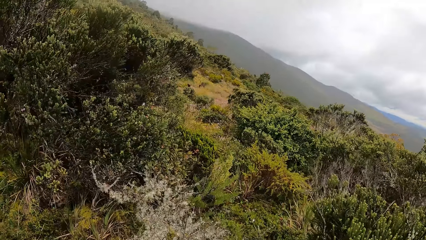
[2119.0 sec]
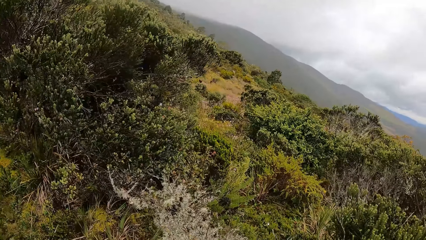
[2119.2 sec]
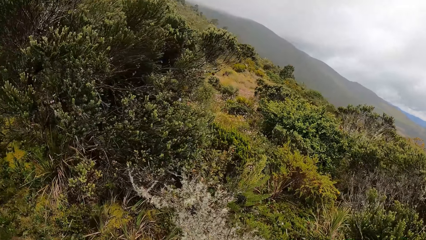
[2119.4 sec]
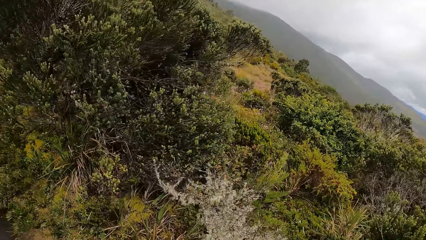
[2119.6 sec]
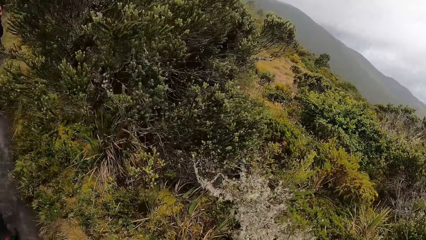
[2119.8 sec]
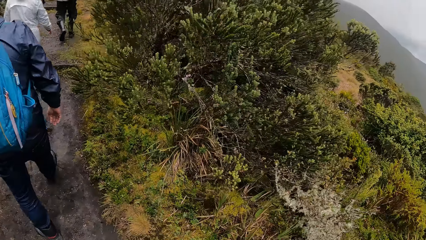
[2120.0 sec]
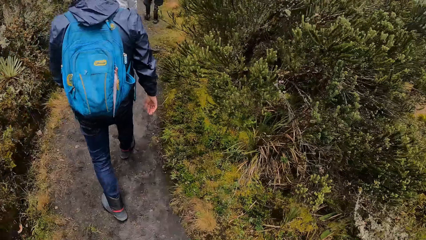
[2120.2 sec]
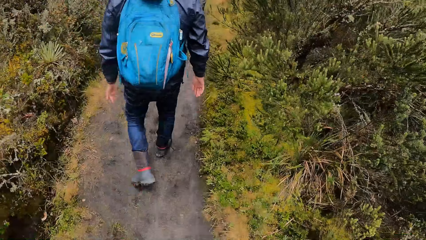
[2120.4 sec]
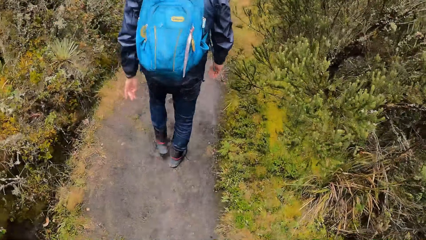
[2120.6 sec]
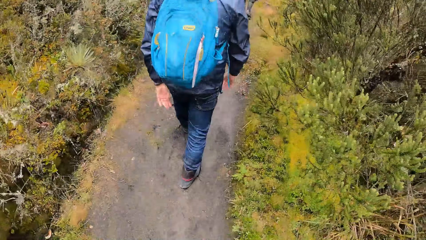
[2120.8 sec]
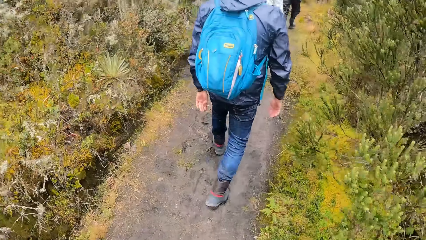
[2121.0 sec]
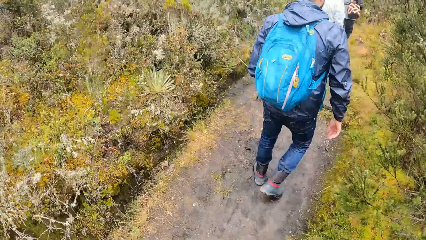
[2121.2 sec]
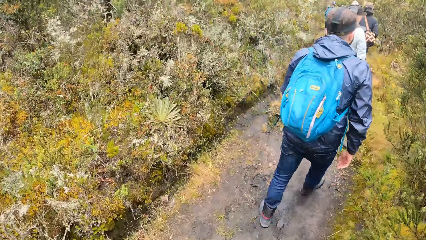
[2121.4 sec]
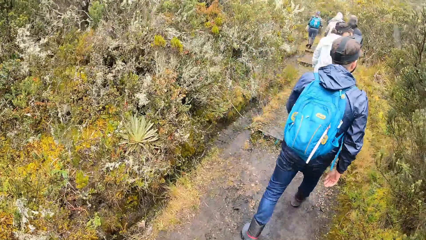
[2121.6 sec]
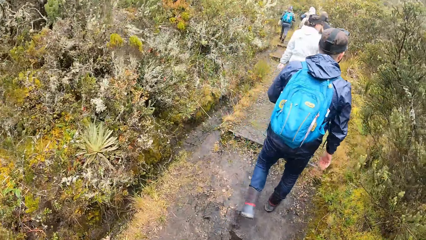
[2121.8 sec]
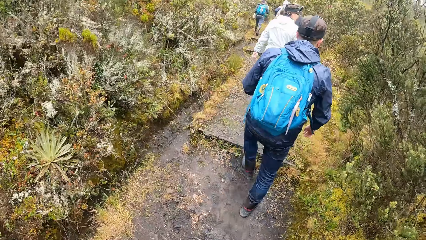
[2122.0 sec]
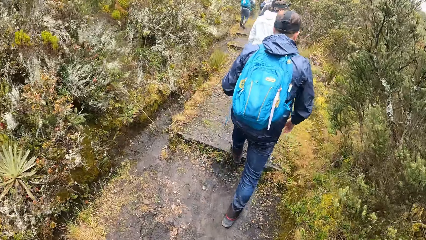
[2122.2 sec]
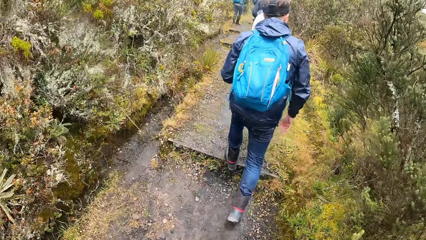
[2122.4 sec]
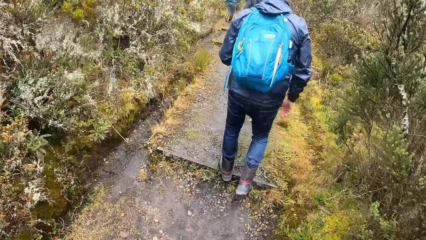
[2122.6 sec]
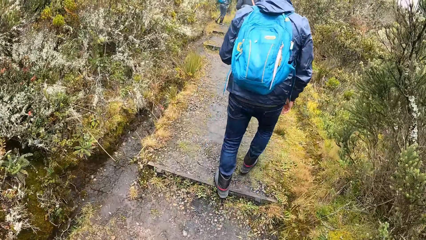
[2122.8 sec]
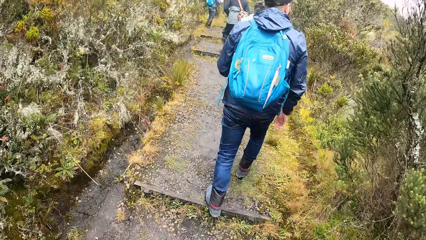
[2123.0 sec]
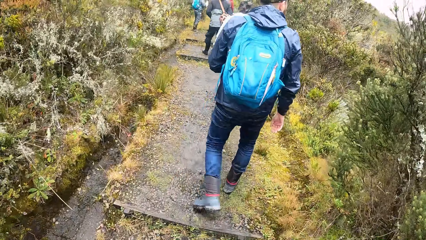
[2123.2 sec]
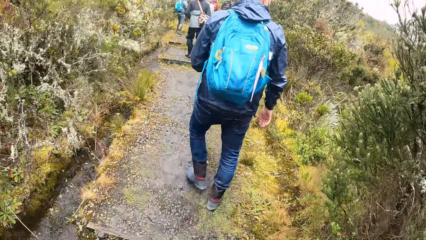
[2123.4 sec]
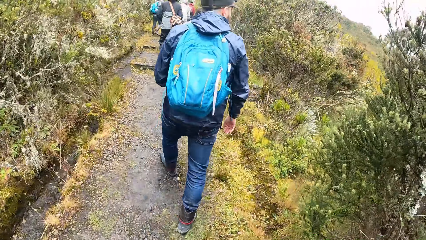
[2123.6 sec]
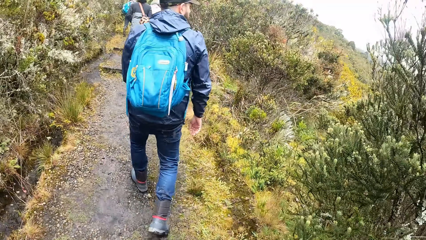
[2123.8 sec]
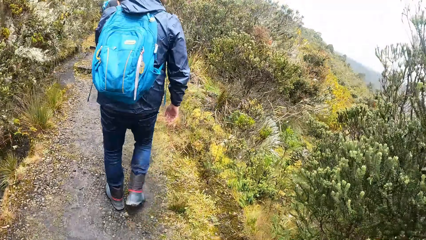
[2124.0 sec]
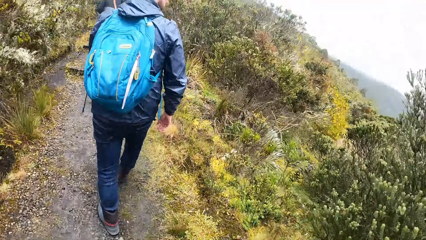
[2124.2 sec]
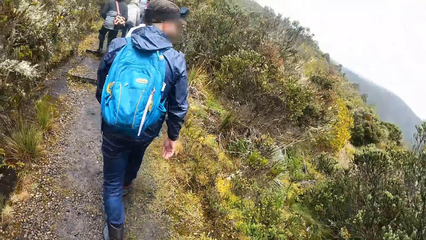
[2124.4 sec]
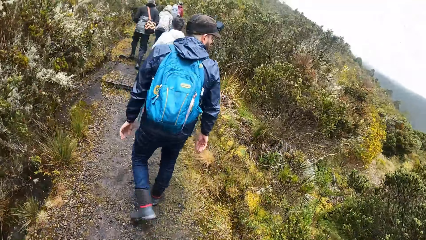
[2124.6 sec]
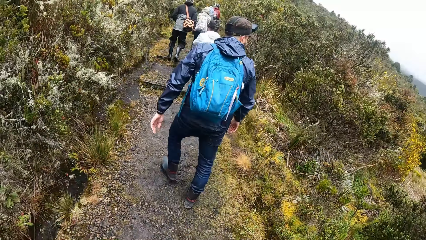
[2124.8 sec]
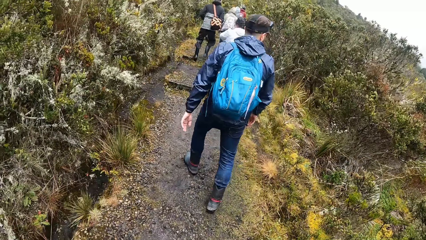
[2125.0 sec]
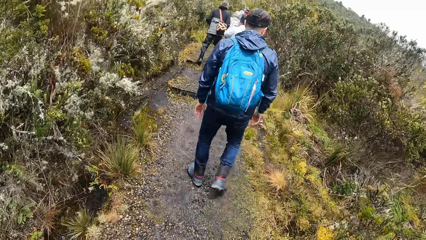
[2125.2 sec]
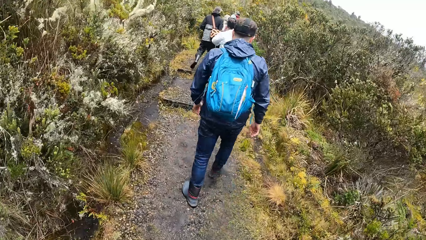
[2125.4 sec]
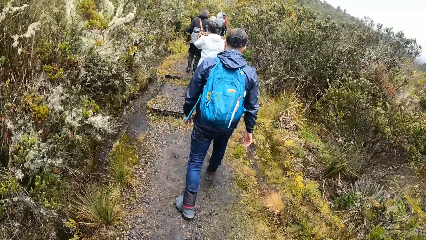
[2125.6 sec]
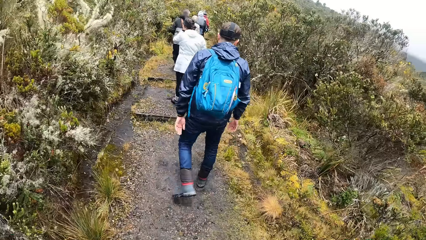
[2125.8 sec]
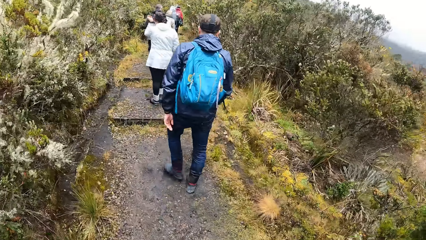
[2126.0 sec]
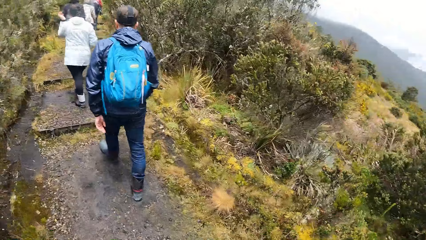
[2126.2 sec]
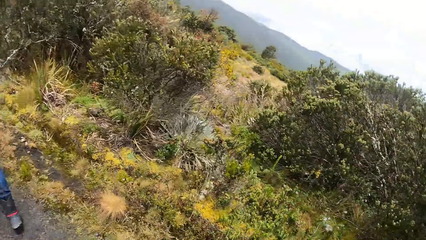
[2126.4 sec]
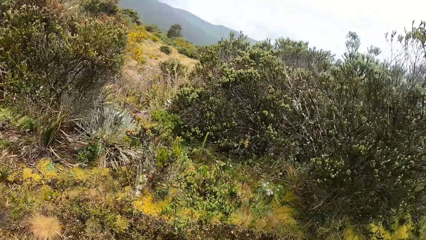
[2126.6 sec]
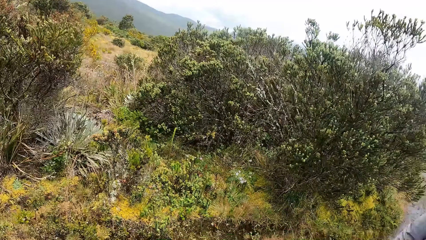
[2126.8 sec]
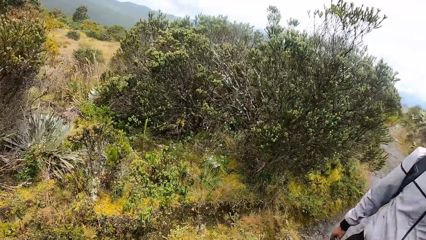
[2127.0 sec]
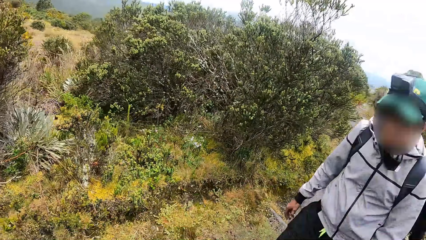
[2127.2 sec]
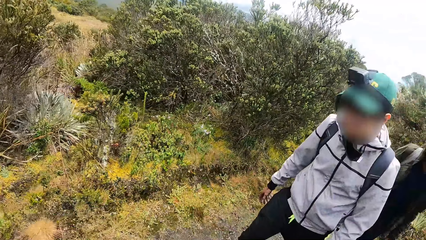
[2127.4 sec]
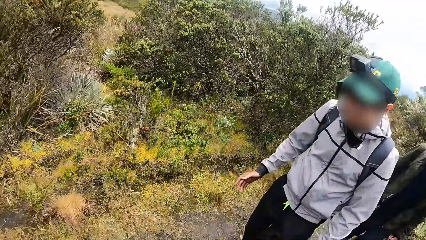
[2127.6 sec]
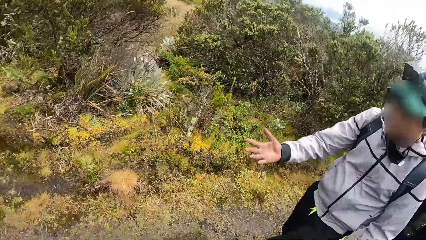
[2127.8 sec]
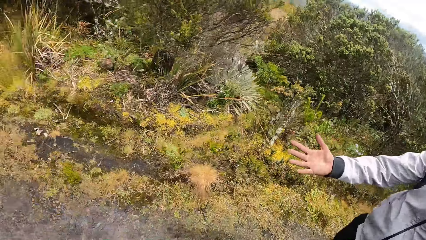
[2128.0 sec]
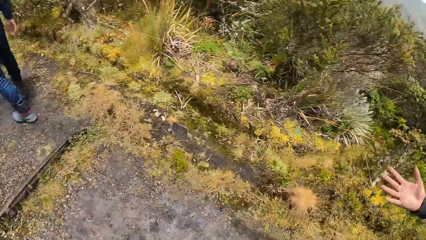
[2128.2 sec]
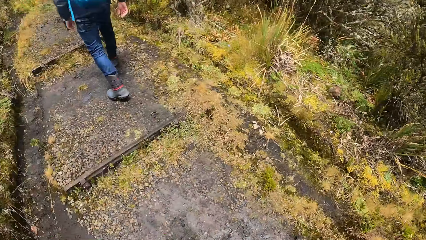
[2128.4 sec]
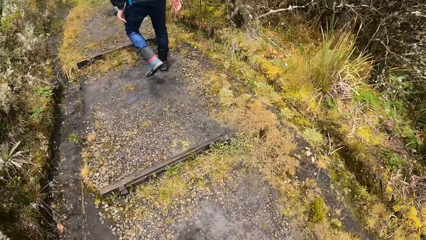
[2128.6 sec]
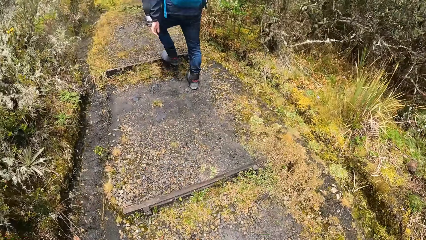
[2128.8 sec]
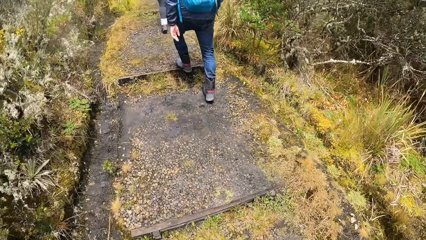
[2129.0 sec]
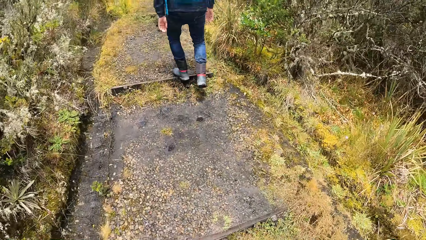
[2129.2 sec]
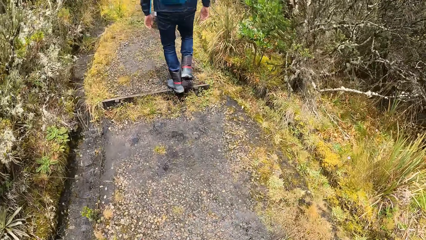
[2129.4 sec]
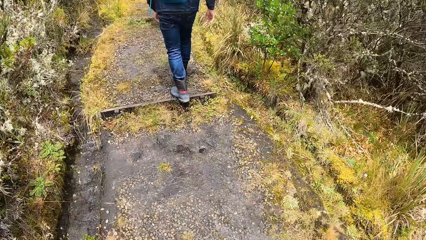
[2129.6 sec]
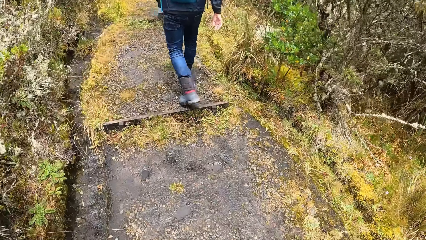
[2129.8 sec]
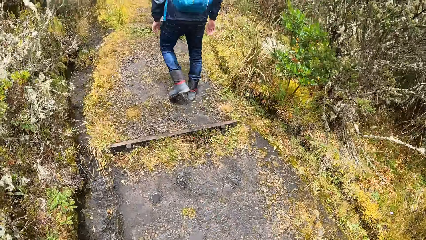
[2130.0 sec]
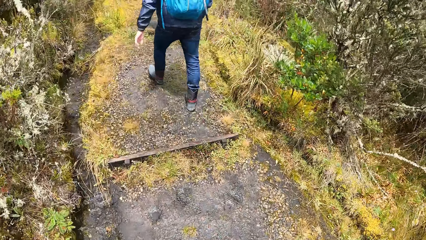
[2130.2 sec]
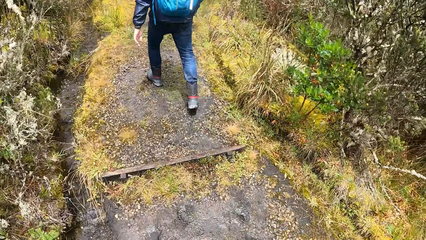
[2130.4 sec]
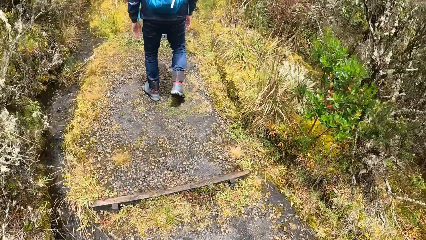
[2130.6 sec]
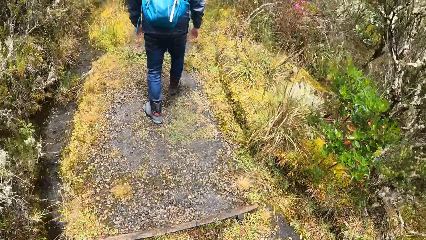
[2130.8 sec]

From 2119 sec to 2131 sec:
The woman wipes her face with her left hand.

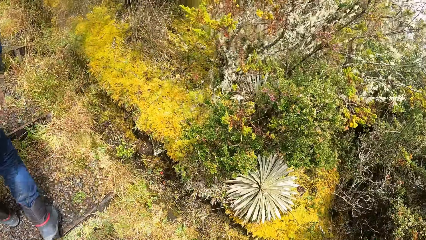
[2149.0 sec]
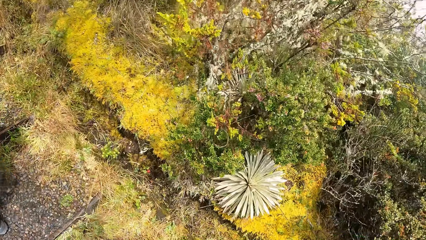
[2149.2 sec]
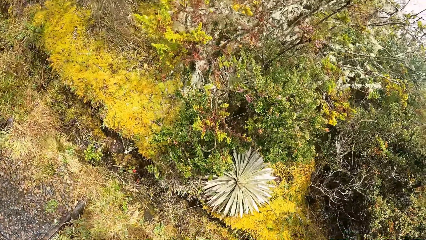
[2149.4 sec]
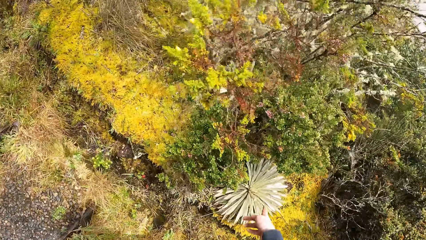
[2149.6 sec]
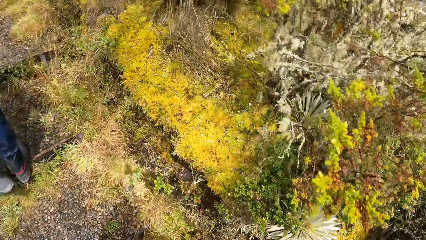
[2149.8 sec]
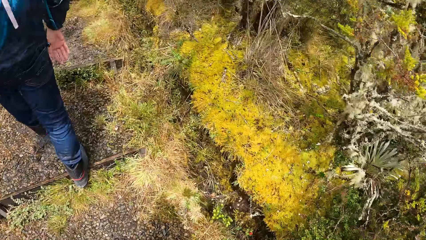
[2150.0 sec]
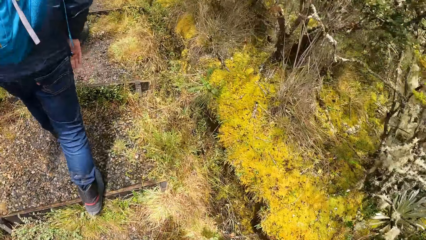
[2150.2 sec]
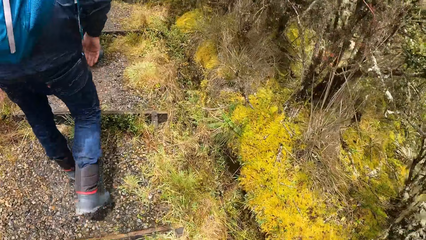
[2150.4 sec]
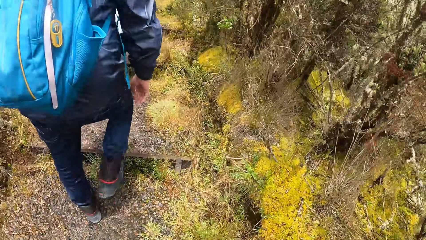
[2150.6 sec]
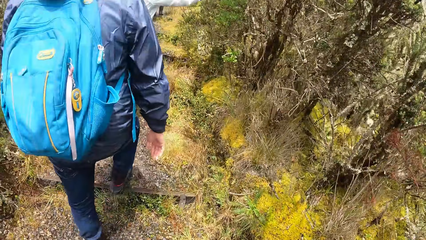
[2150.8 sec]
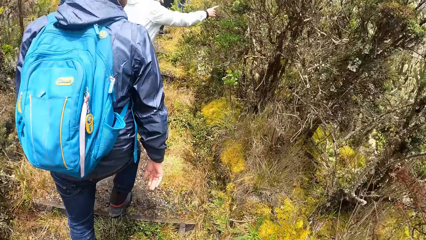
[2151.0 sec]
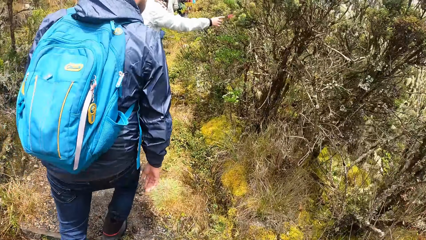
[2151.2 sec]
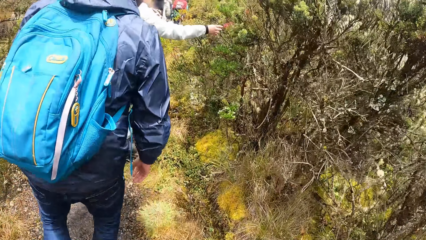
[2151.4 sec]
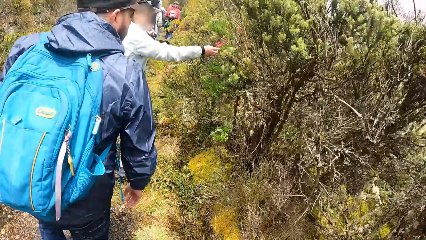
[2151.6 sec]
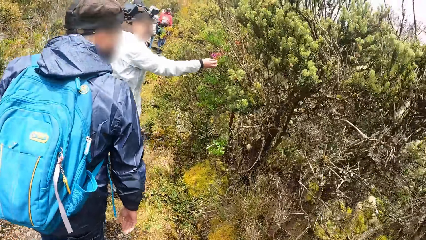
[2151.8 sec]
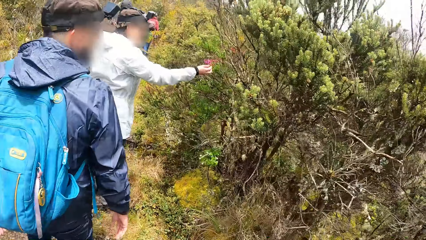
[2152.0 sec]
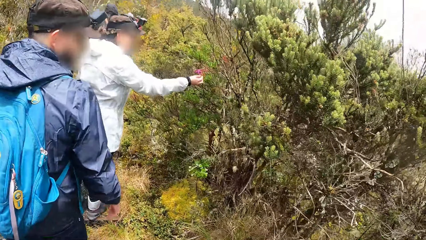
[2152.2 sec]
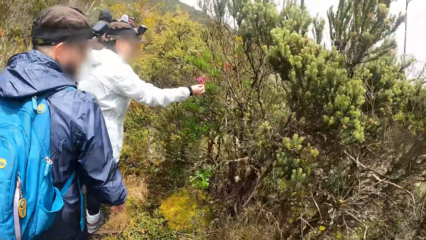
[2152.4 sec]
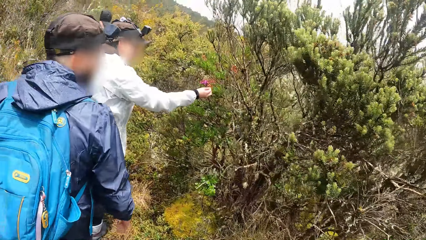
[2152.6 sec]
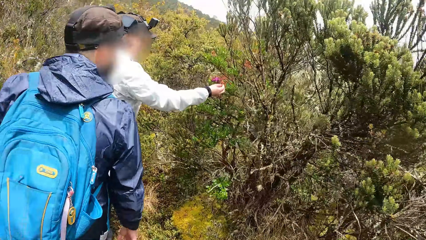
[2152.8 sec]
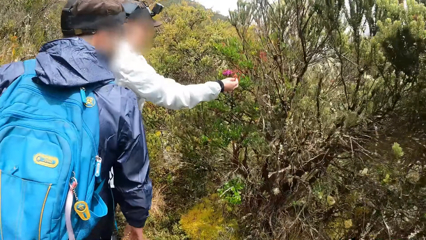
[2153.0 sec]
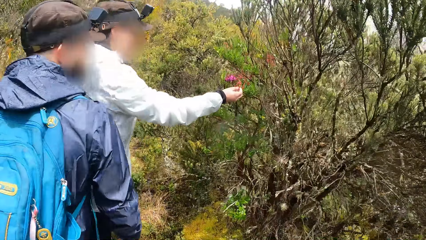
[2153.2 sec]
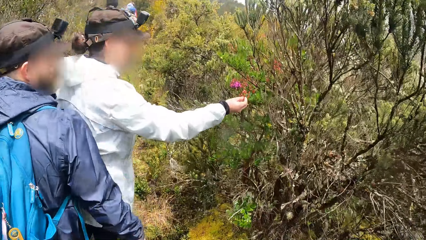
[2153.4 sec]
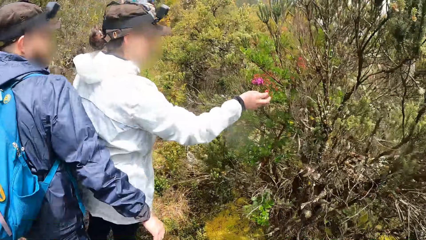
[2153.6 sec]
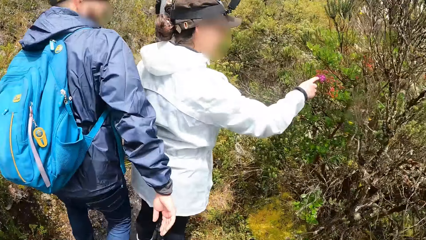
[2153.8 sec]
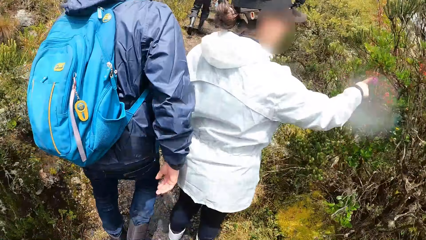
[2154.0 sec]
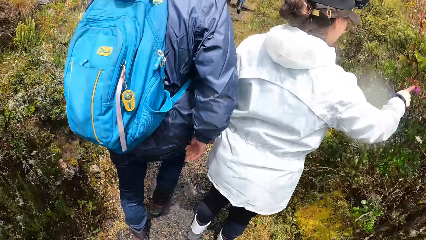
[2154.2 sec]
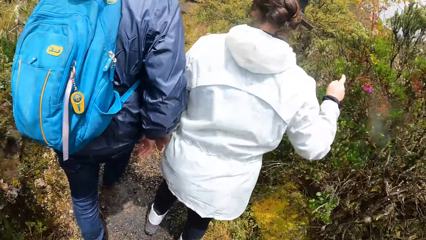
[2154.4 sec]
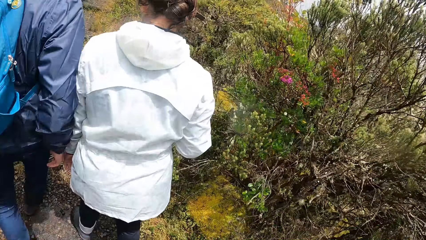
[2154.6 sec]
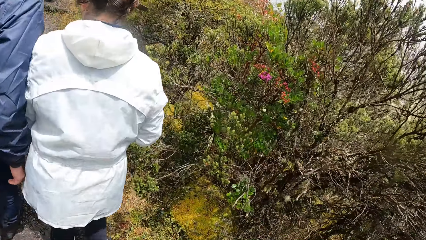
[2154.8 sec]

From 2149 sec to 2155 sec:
The woman interacts with the man. The woman touches a plant along the pathway with her right hand.
